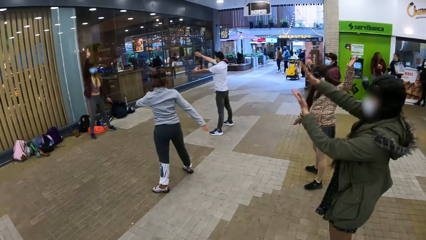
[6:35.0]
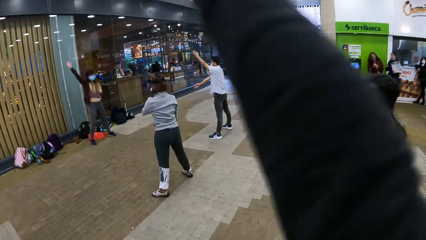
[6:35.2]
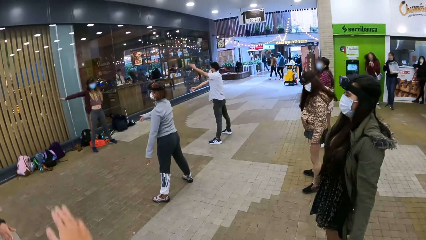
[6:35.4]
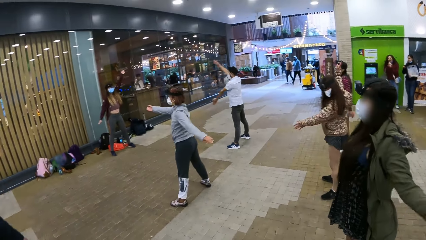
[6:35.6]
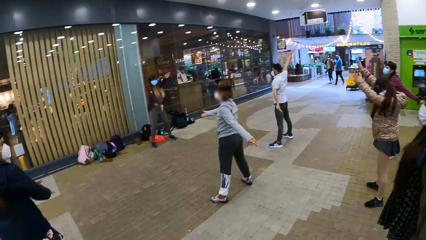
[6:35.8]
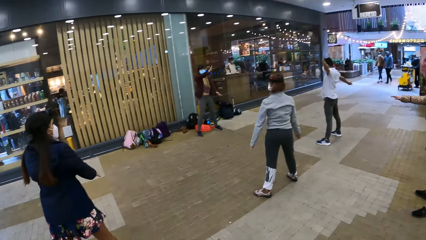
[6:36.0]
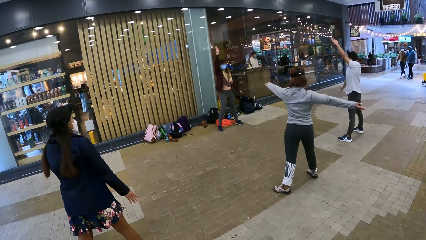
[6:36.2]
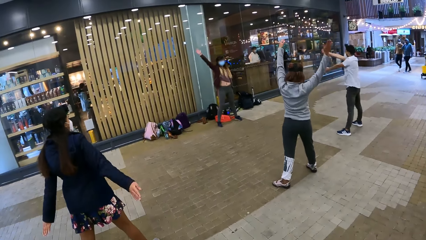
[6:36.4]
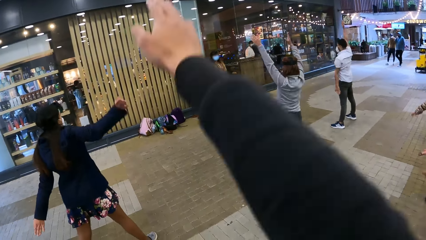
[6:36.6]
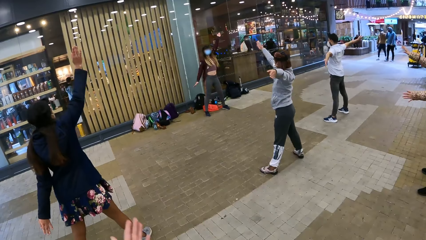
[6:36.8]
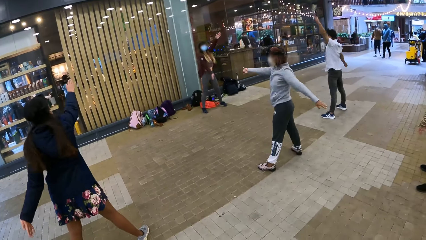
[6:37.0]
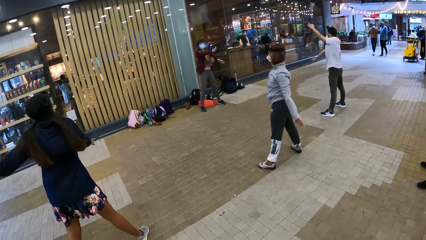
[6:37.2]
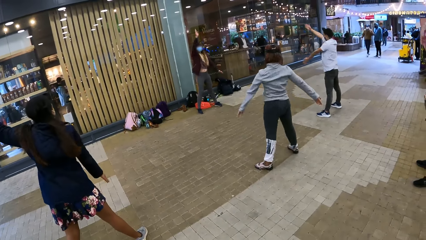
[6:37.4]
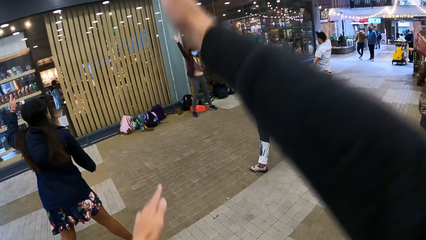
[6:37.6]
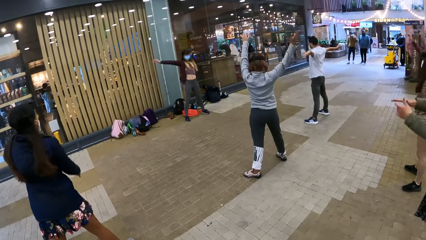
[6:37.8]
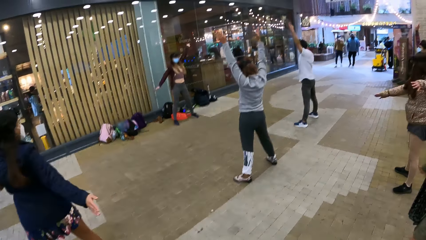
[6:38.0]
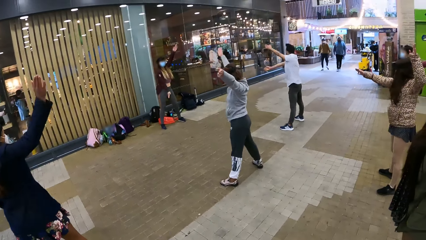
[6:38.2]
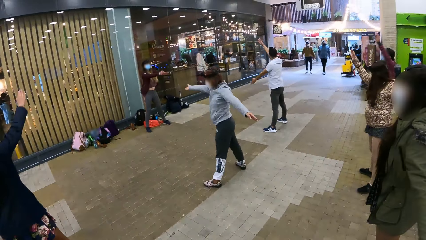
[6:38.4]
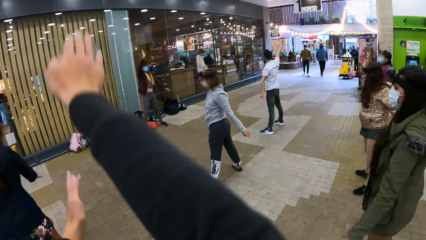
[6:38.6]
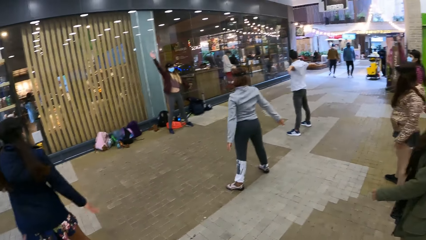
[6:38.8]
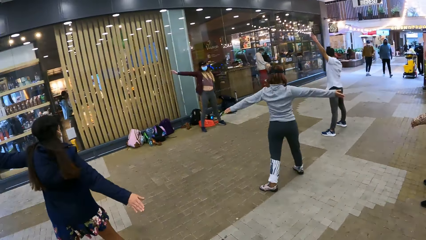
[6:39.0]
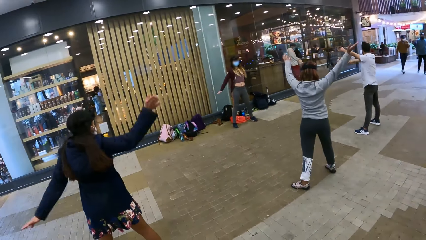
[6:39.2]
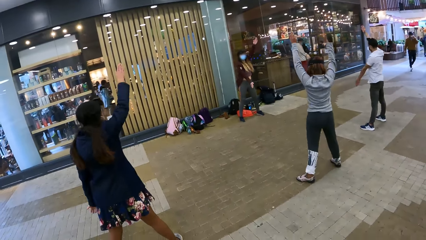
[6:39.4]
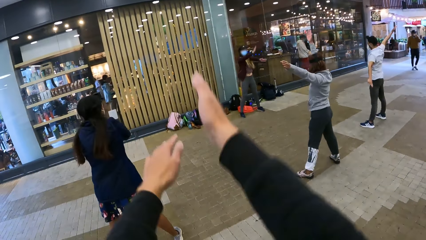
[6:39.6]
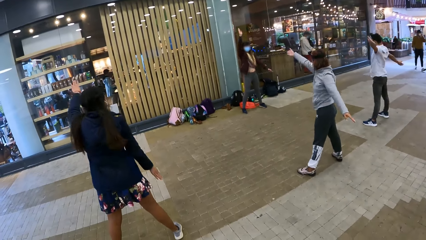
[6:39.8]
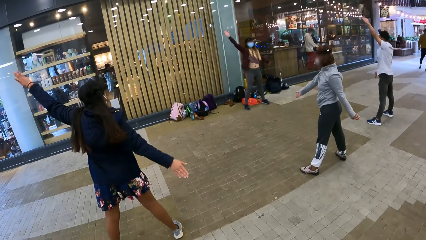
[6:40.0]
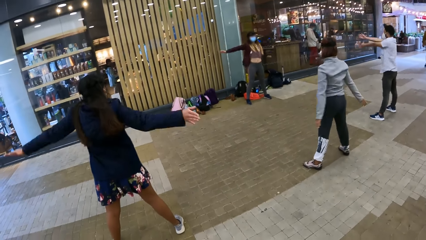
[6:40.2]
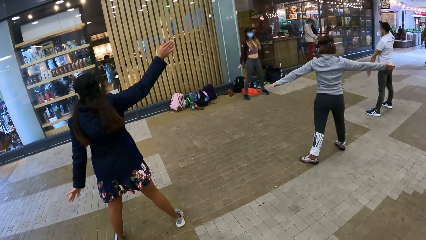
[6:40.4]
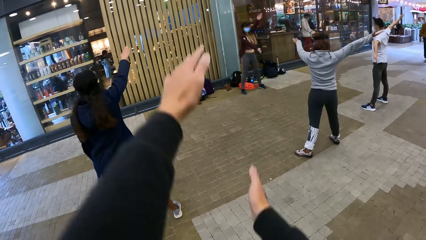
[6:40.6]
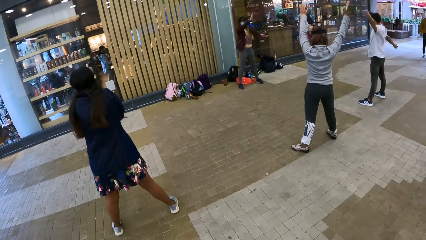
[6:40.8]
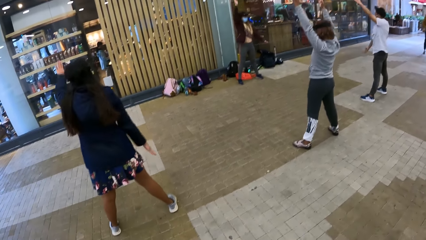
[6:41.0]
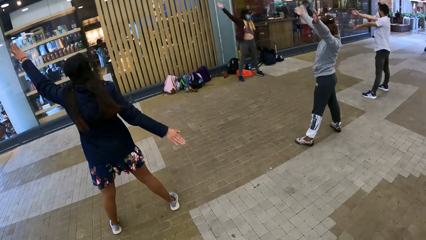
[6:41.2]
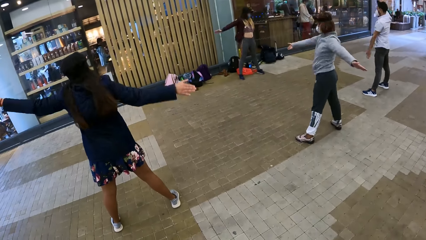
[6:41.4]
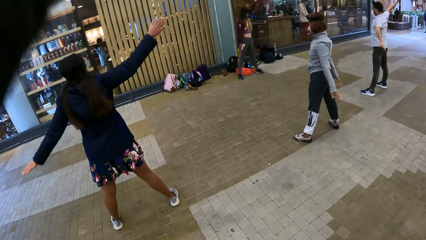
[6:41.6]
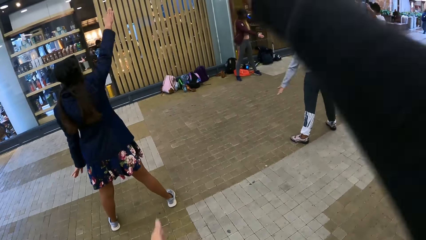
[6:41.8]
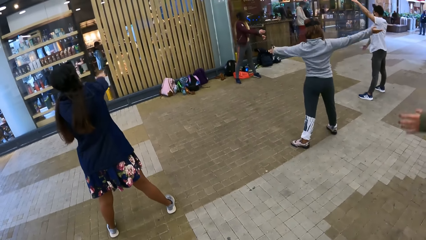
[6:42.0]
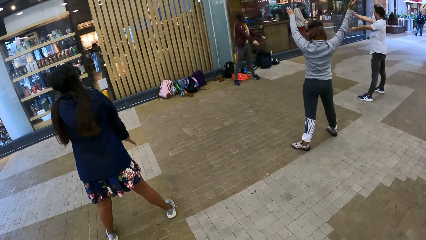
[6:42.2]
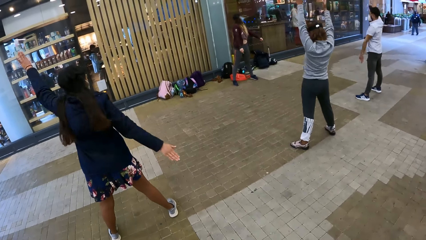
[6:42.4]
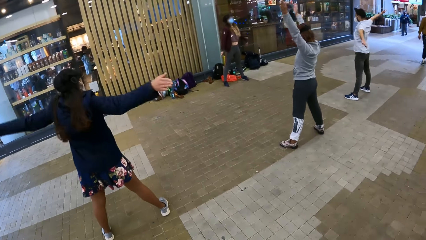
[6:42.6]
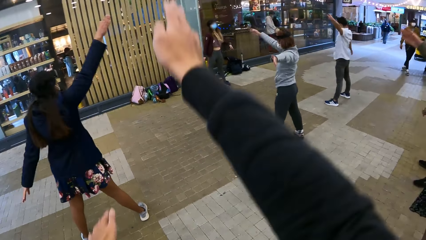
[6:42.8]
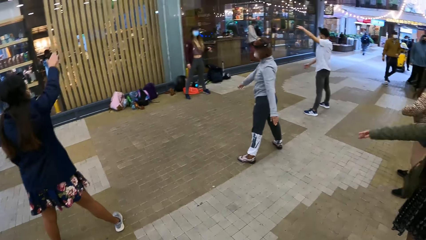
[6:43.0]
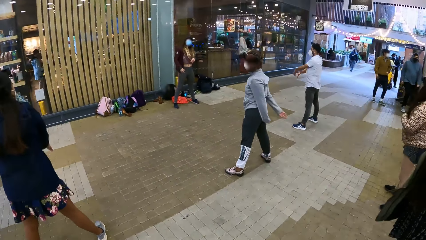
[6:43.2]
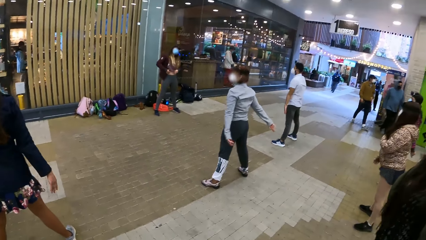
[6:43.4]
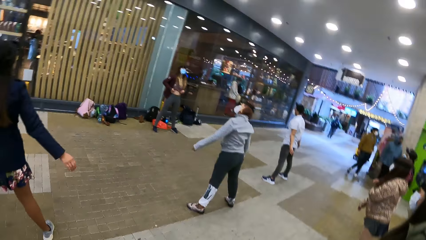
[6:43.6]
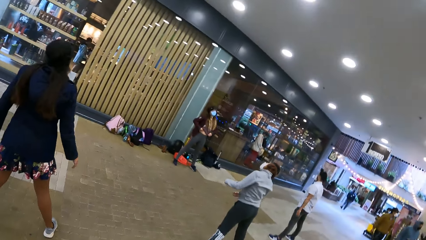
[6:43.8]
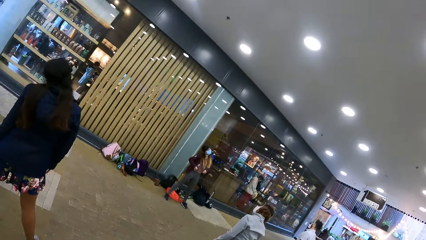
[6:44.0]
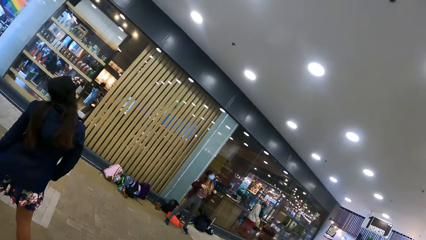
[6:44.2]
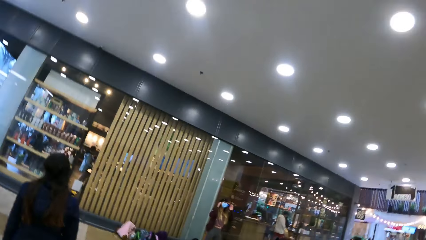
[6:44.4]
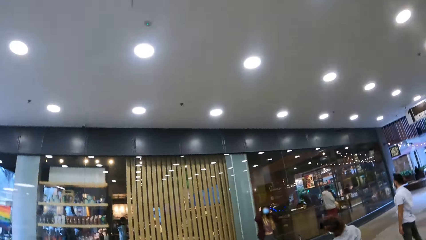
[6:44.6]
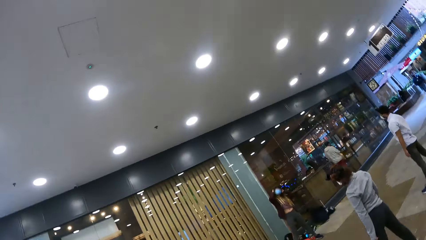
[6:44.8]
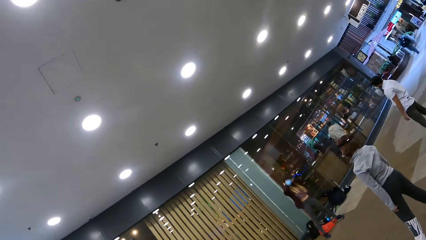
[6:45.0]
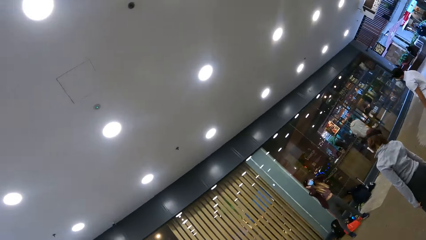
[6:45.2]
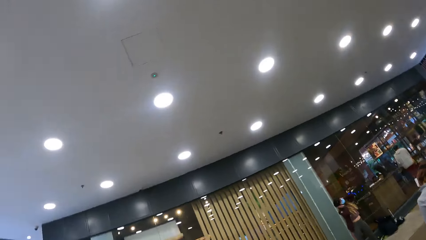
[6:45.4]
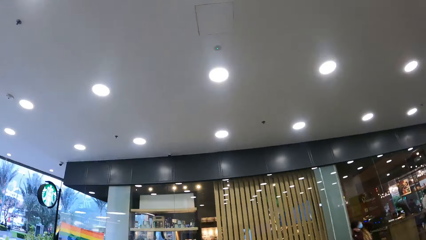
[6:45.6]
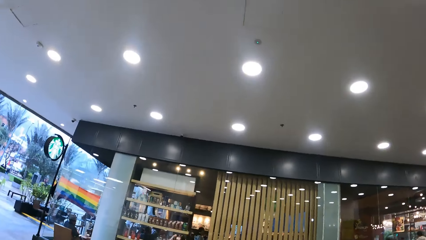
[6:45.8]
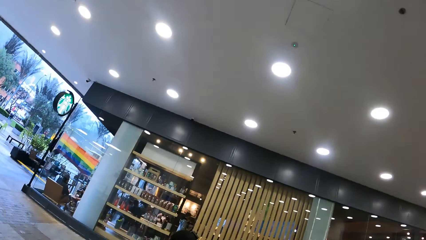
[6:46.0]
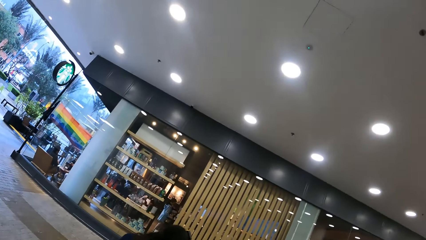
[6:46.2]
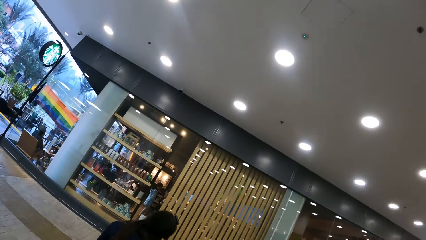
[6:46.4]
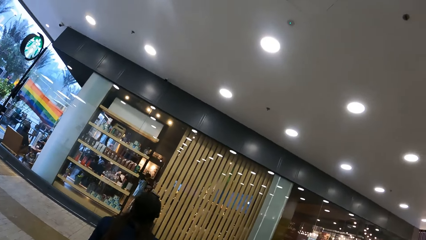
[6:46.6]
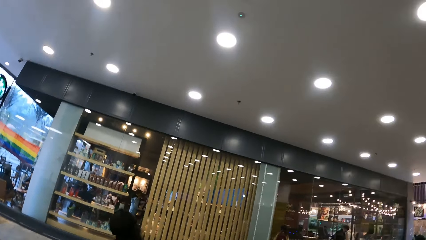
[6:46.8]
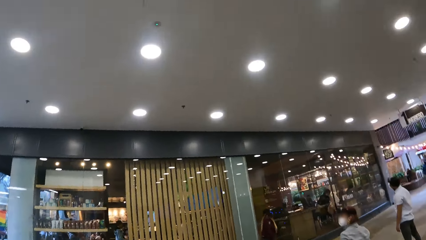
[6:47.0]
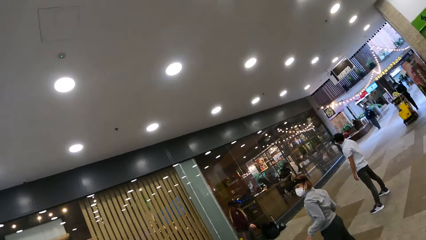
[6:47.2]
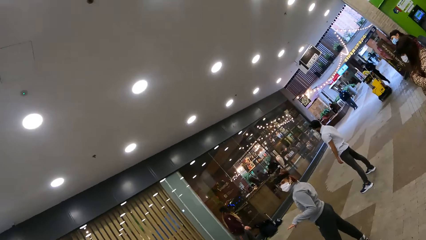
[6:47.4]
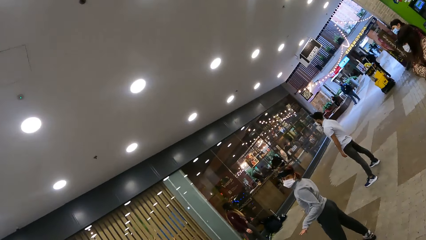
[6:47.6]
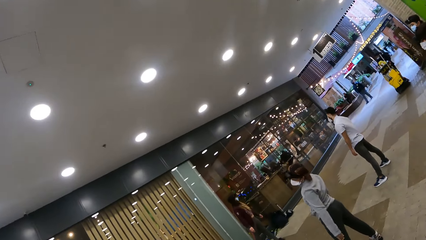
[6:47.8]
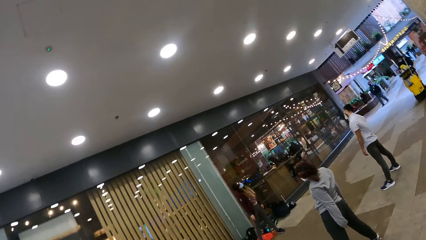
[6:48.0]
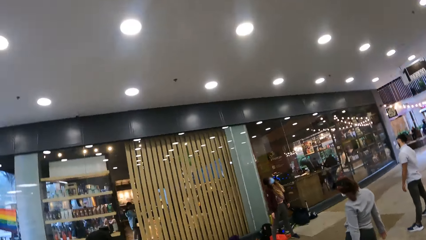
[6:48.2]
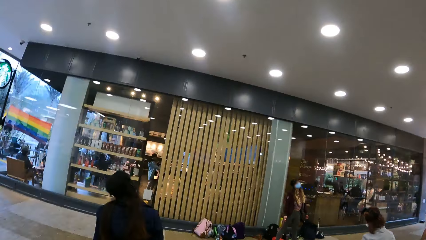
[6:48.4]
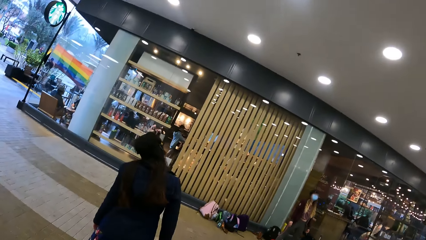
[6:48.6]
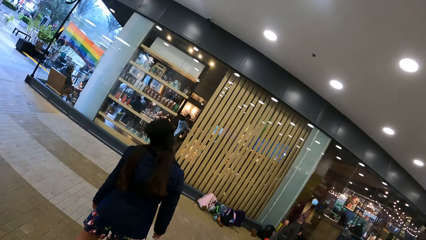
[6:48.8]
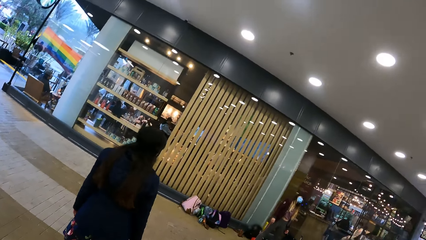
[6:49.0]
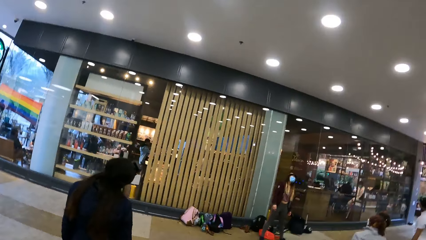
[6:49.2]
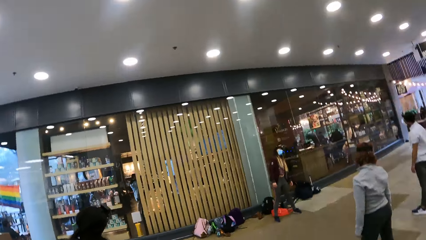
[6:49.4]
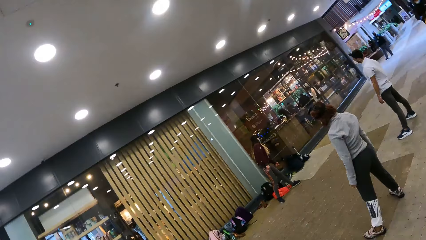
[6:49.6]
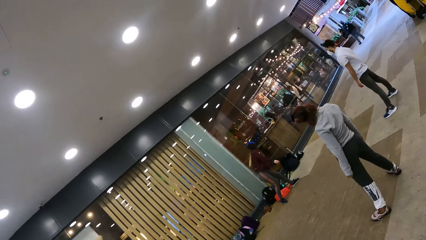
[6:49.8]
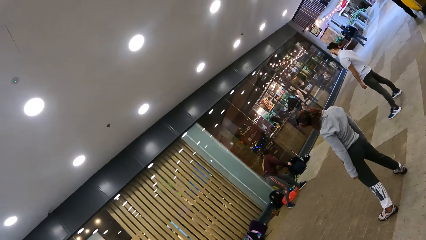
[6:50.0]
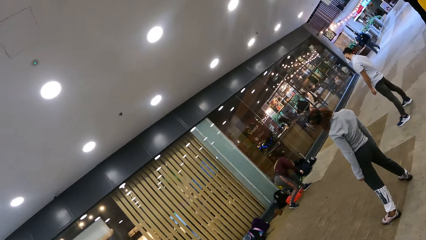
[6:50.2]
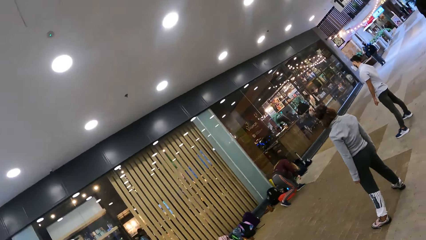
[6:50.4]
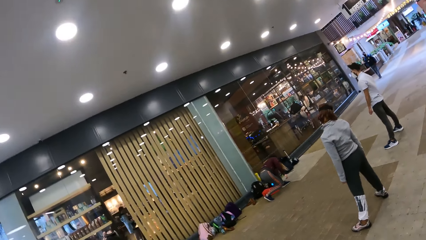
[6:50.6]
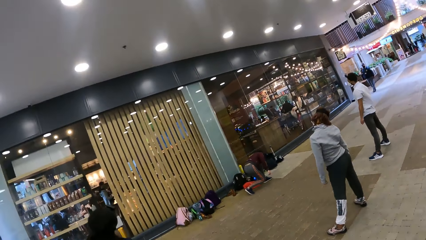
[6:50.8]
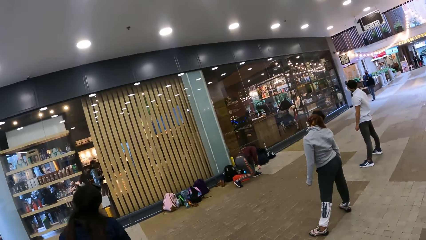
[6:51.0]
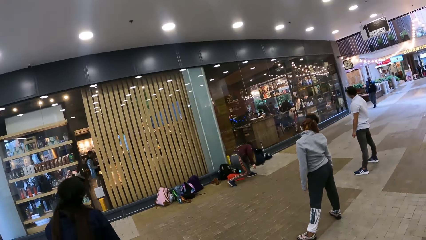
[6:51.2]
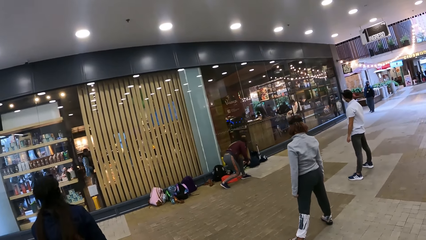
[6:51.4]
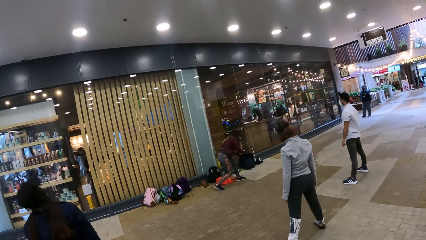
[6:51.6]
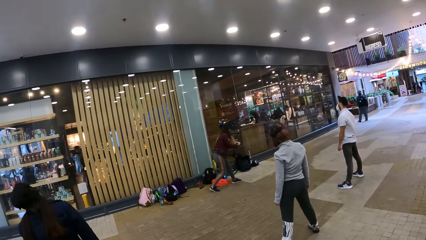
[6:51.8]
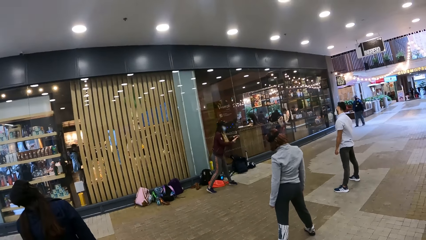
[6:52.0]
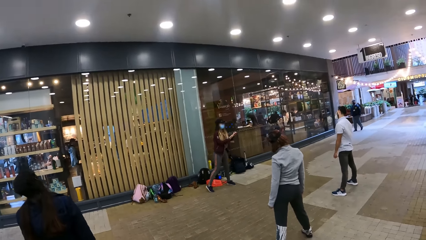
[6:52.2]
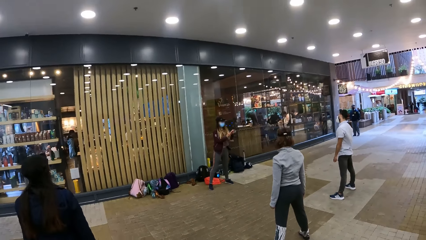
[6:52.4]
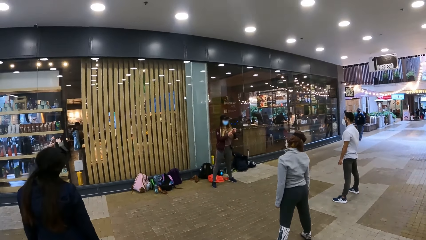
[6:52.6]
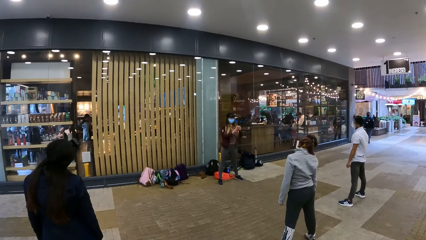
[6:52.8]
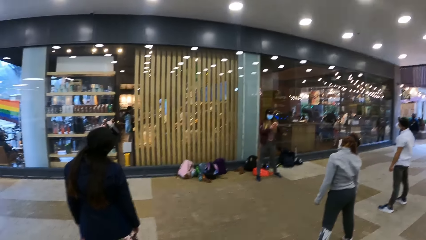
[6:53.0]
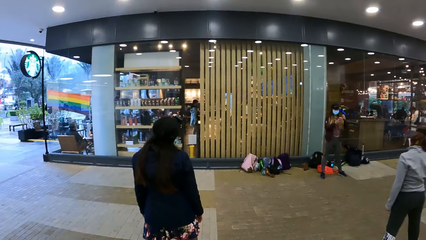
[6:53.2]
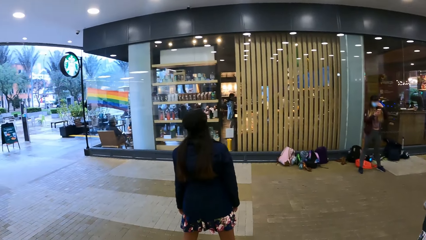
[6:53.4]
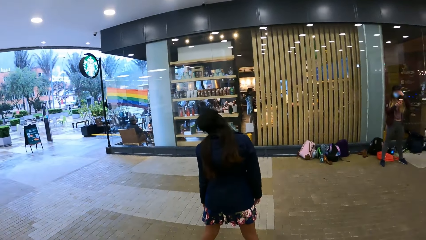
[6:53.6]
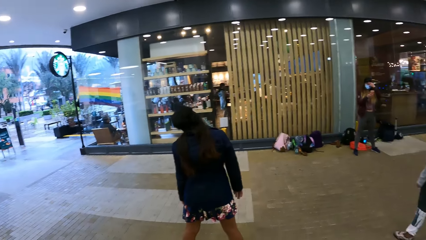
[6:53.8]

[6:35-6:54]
The camera wearer looks sideways. They stretch both hands. They look up. They look around. They look sideways.
